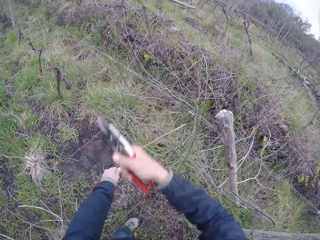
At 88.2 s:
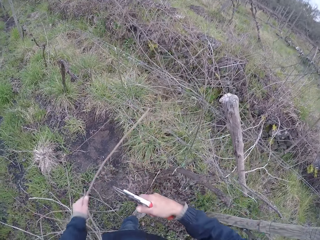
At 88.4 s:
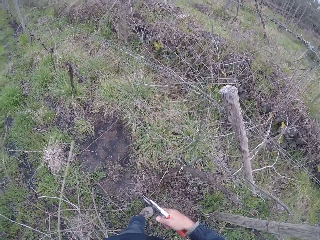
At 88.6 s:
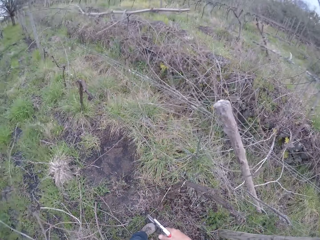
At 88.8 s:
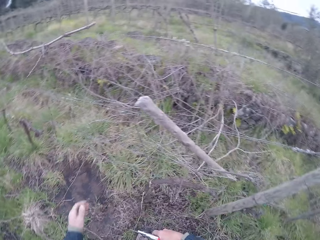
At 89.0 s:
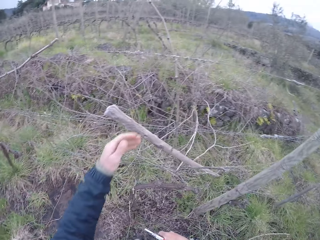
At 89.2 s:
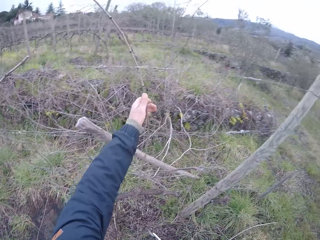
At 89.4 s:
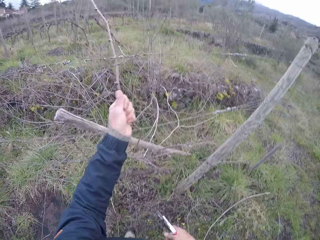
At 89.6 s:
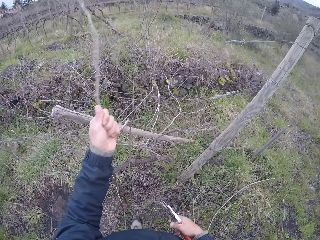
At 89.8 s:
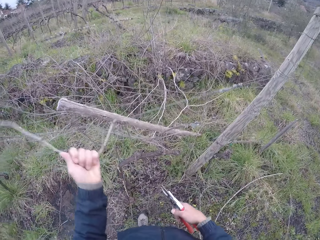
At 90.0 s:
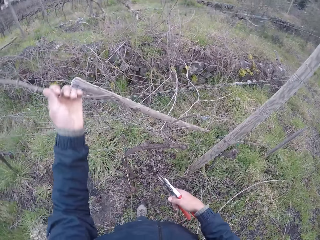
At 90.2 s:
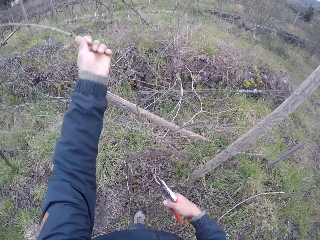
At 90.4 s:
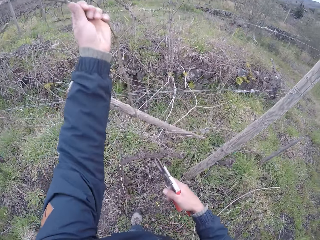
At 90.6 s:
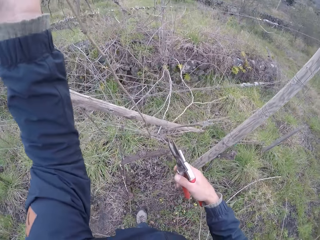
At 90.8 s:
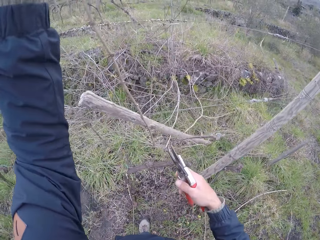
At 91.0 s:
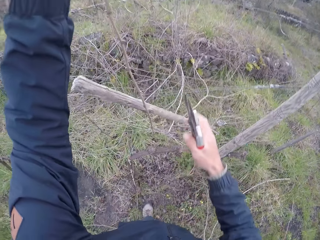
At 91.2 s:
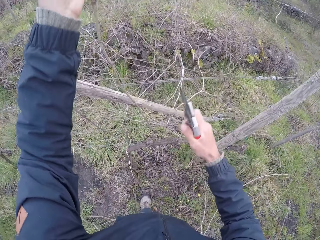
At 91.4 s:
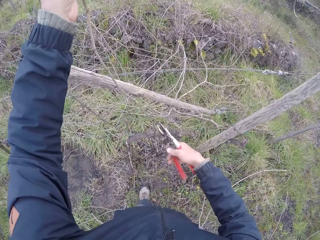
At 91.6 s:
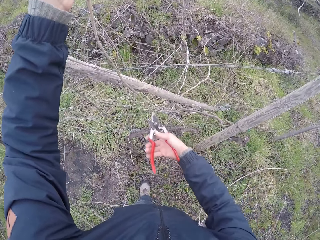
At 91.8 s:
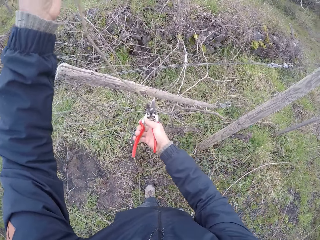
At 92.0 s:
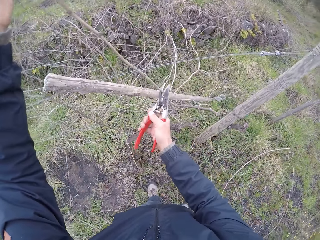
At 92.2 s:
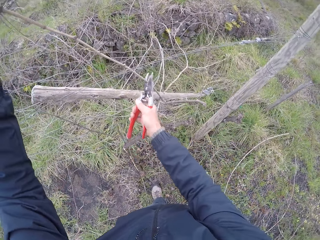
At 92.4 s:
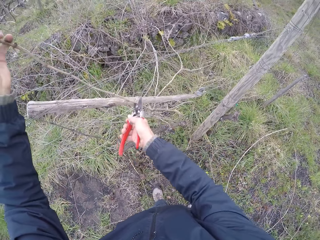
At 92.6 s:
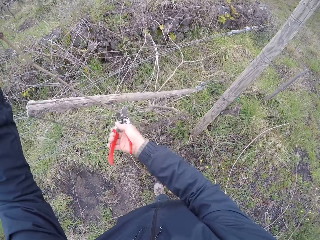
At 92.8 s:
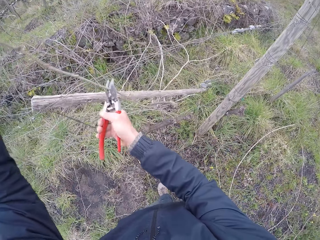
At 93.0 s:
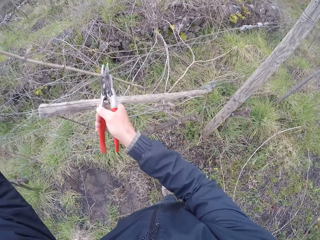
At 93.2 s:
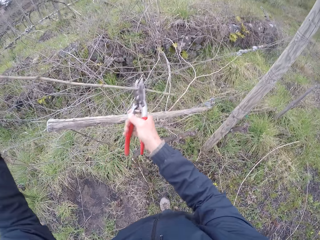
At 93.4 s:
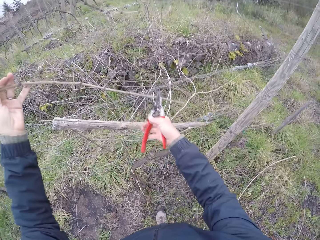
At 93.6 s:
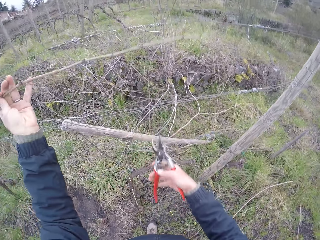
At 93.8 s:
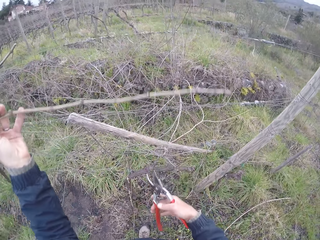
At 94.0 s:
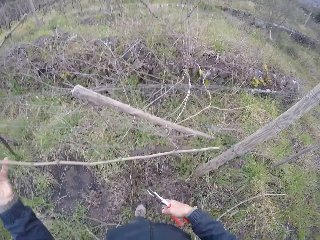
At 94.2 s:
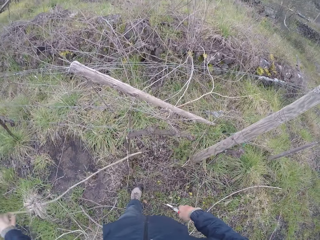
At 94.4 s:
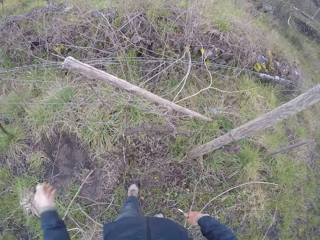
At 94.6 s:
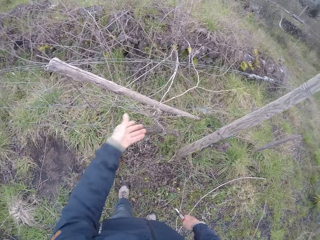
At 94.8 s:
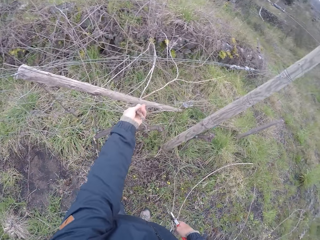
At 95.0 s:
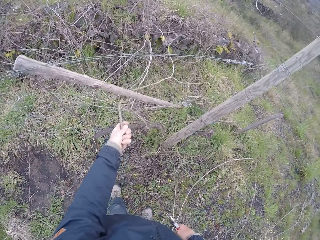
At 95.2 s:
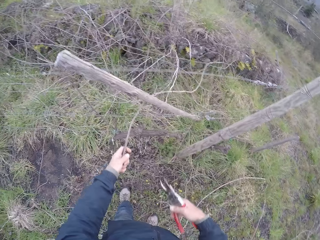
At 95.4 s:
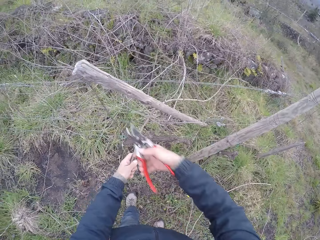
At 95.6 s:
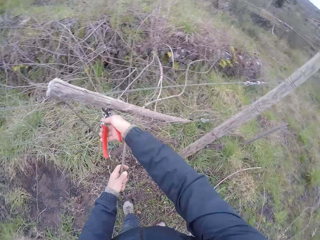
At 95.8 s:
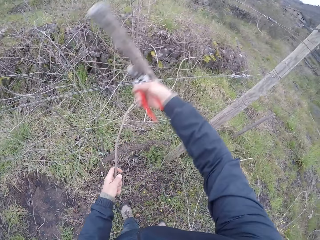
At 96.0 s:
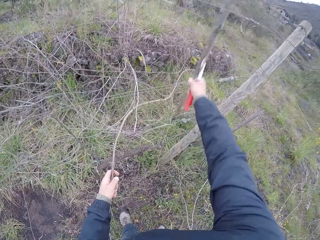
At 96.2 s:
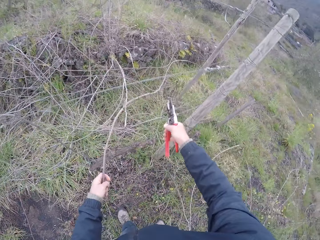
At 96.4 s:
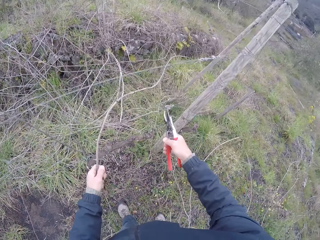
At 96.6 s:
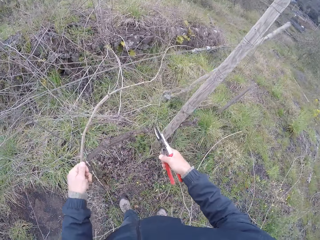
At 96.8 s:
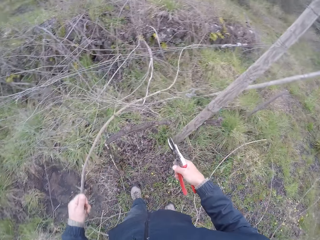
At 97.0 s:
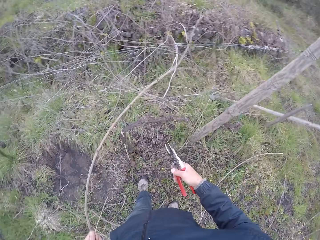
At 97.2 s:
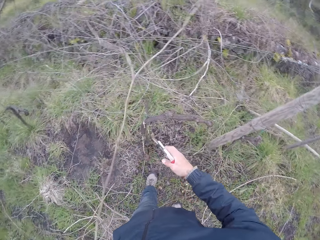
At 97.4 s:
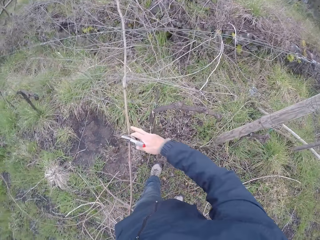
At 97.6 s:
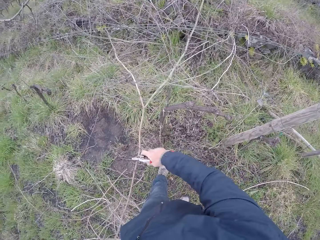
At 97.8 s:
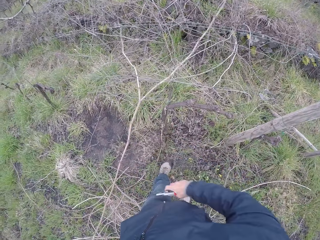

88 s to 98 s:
The camera wearer cuts the twig with the pair of pliers in his right hand. He drops the twig on the ground with his left hand. He pulls a twig on the wire fence with his left hand. He cuts a branch with the cutter pliers. He drops the twig on the ground with his left hand. He pulls a twig on the wire fence with his left hand. He adjusts a stick with his right hand.

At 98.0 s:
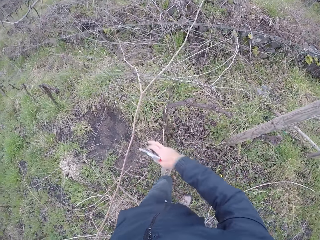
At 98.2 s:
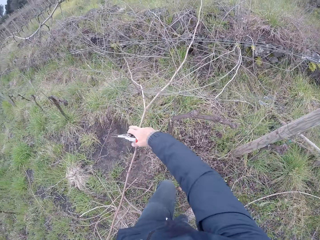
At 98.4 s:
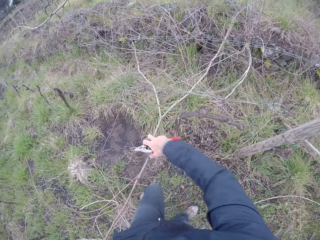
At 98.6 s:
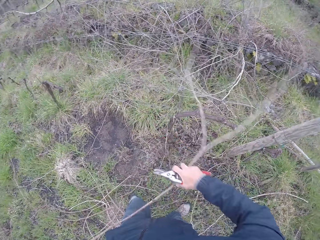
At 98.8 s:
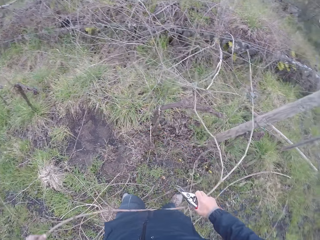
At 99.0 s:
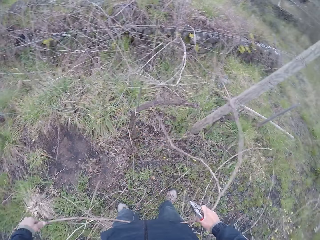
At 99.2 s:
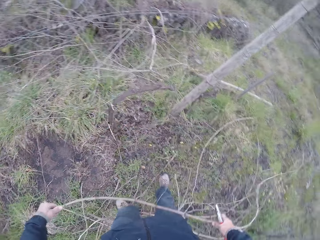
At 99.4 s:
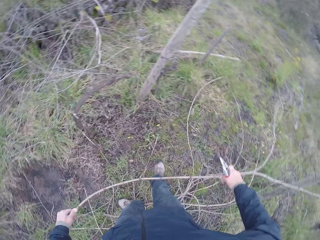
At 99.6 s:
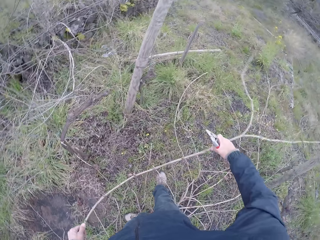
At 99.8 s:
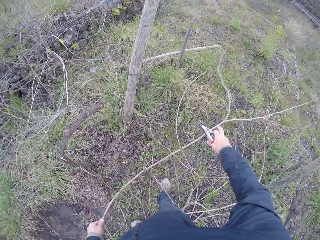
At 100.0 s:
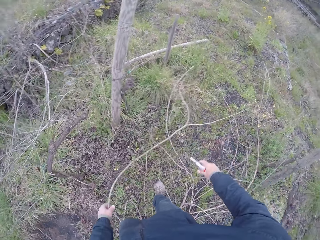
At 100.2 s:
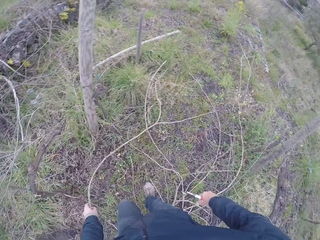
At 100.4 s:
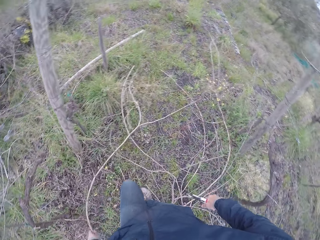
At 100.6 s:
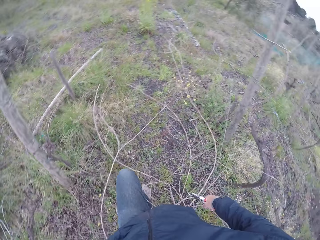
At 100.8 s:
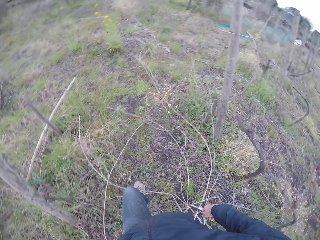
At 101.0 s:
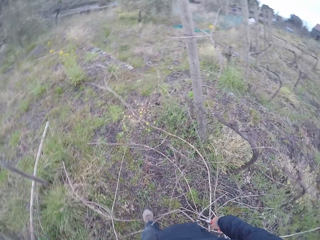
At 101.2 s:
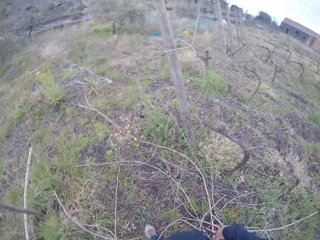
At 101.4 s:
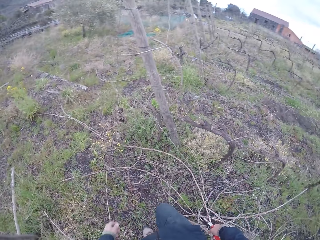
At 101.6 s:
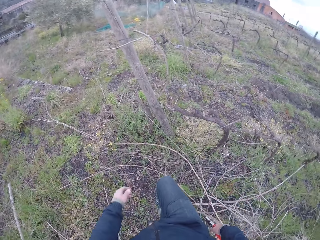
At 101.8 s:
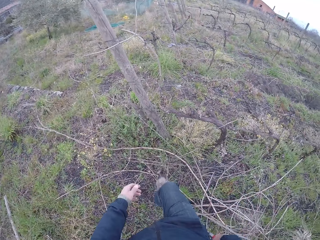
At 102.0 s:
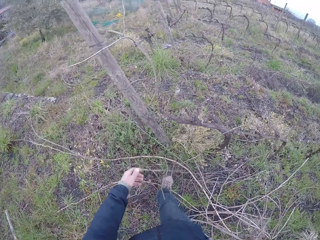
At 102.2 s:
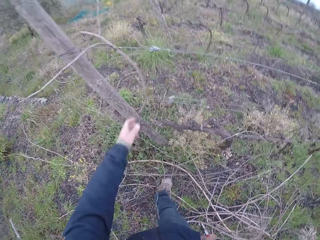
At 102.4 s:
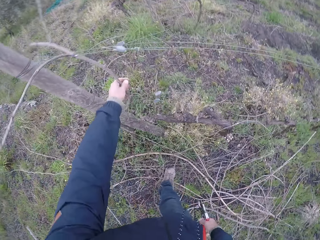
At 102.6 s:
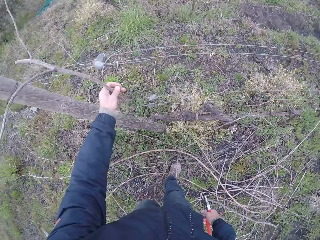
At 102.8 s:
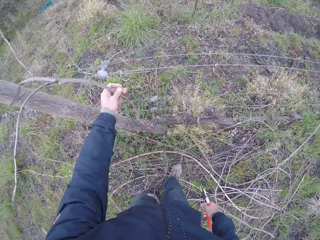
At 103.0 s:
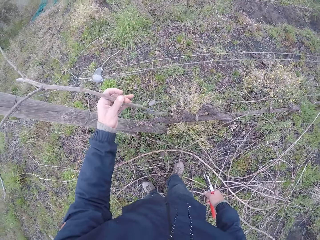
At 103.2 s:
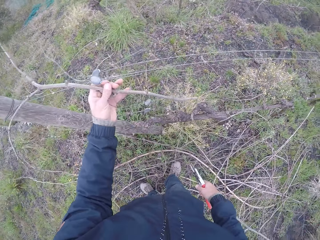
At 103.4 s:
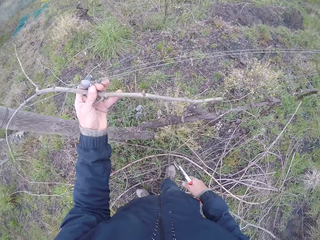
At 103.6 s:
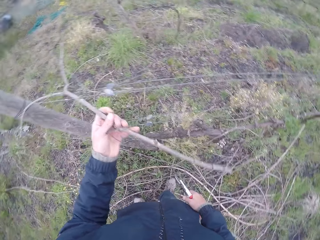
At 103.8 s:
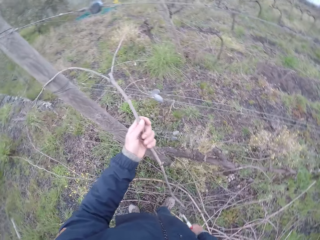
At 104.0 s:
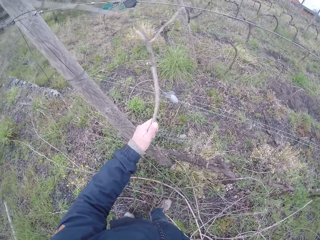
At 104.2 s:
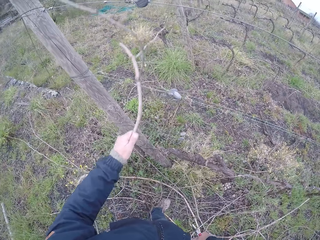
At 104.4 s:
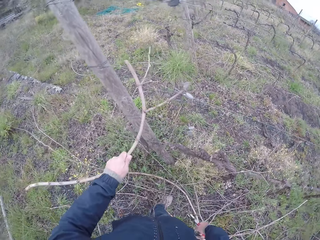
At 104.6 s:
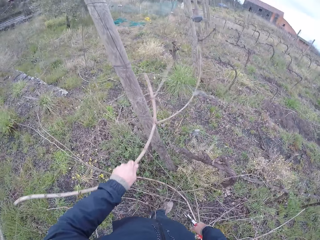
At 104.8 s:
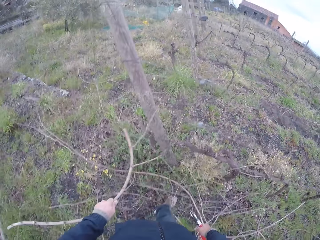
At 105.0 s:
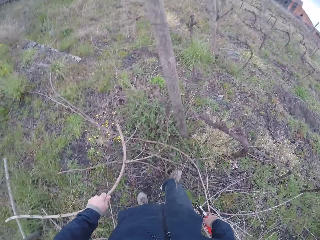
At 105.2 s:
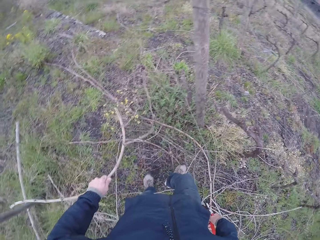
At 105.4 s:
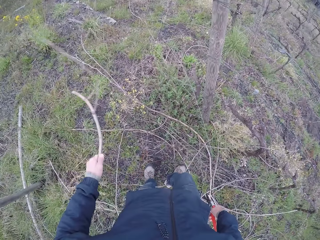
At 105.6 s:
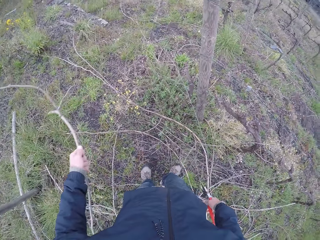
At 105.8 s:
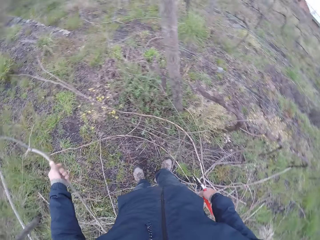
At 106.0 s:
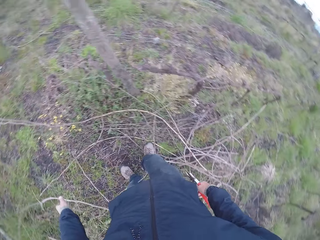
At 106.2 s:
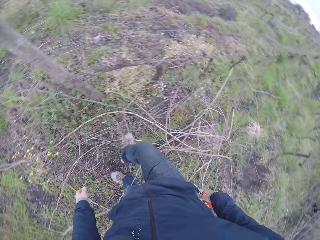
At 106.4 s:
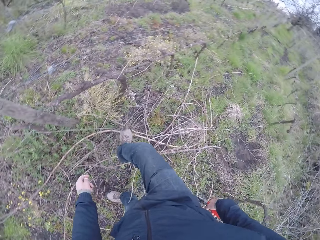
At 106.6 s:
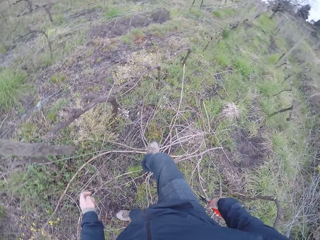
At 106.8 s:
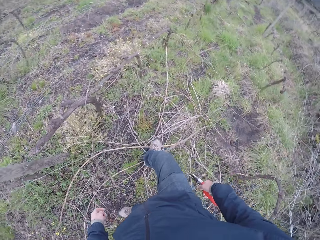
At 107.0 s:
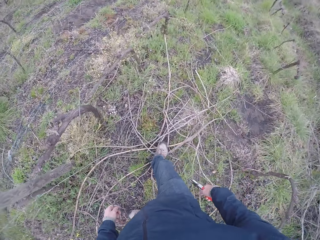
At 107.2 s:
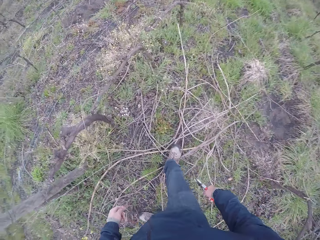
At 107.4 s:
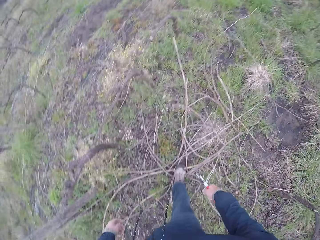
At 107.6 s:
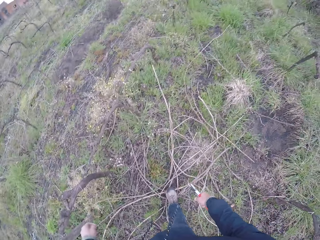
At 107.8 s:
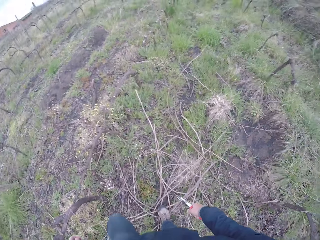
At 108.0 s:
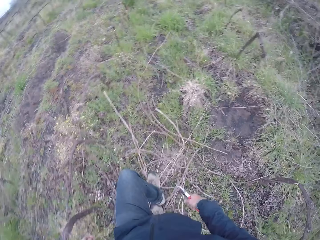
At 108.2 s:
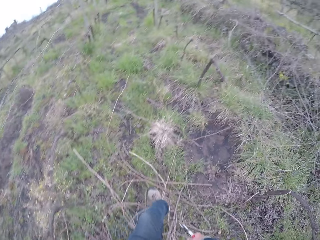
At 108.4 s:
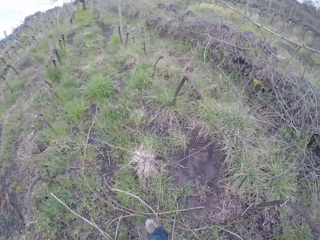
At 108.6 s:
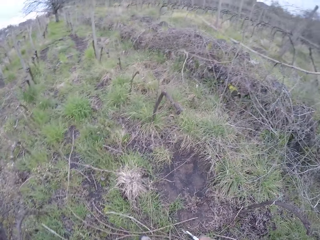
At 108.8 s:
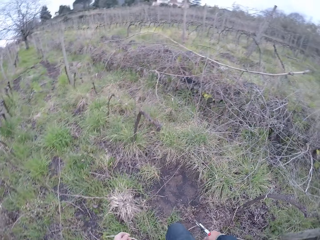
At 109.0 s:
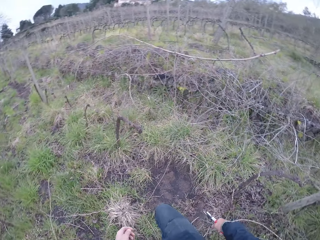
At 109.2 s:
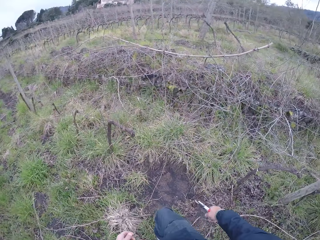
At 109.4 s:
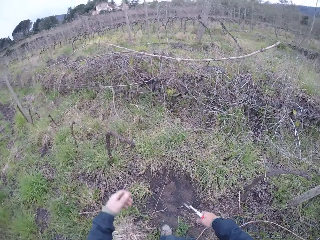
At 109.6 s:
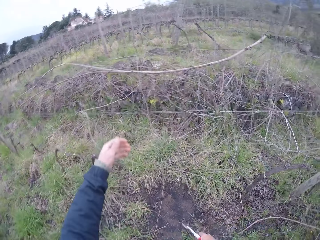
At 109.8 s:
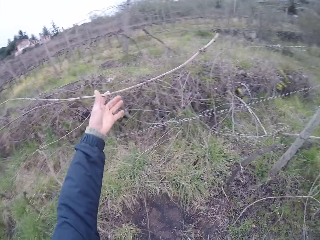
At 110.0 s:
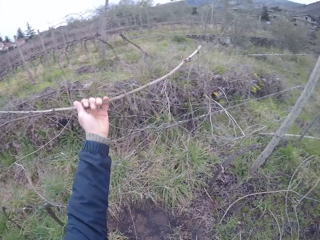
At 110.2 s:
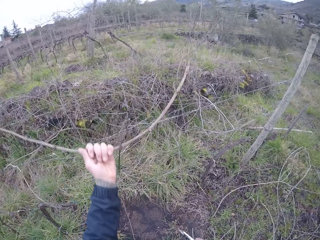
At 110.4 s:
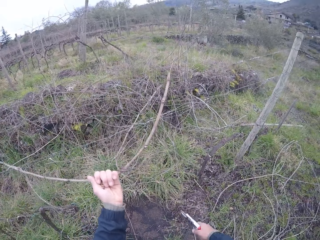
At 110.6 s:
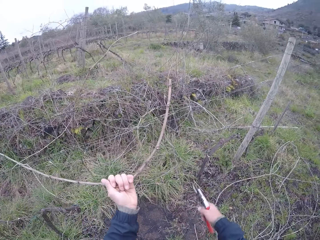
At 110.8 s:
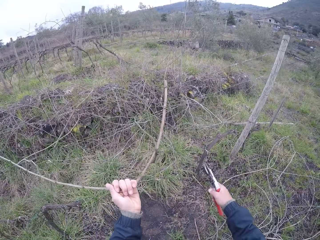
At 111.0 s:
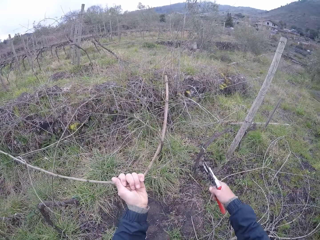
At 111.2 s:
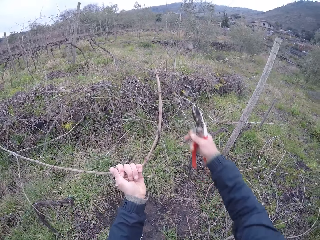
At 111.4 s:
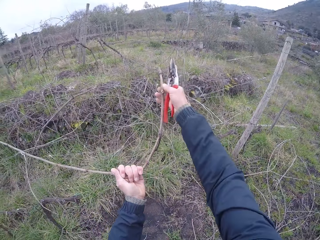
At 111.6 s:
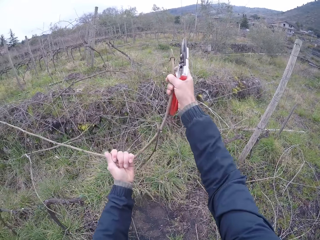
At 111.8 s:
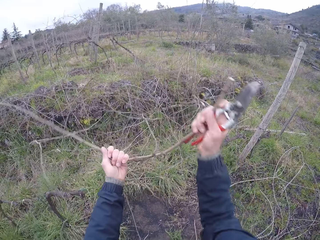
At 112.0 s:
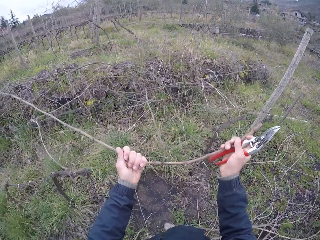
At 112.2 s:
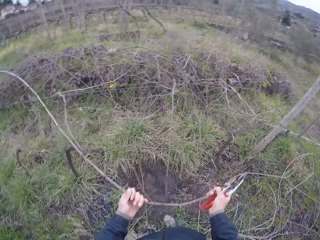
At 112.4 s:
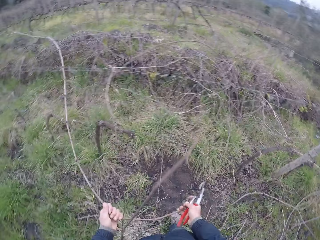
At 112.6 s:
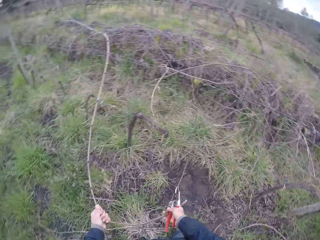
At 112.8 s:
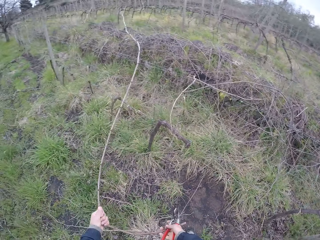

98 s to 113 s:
The camera wearer pulls the twig on the wire fence with his hands. He drops the twig on the ground with his left hand. He walks around. He pulls a twig on the wire fence with his left hand. He drops the twig on the ground with his left hand. He walks around. He pulls a twig on the wire fence with his left hand. He pulls the twig on the wire fence with his hands.
